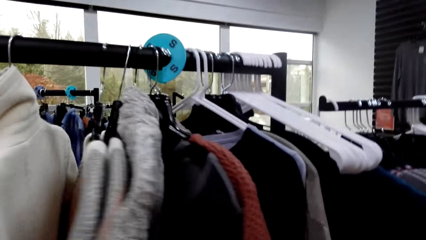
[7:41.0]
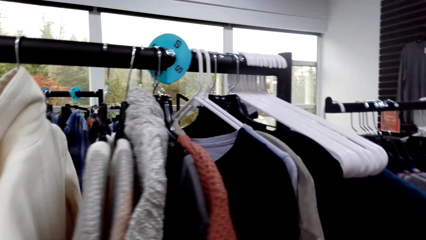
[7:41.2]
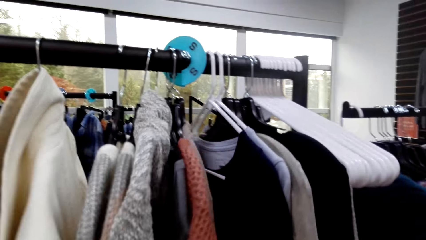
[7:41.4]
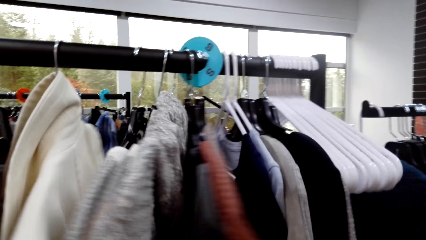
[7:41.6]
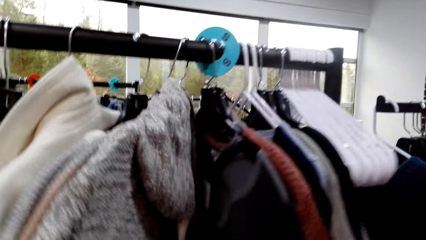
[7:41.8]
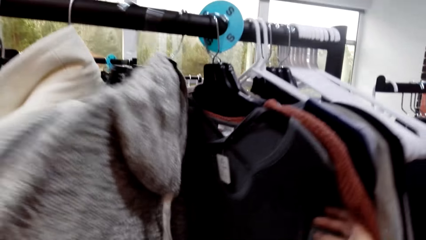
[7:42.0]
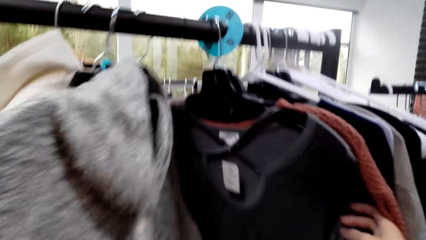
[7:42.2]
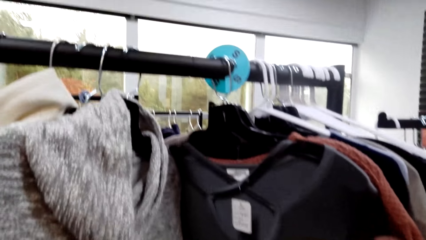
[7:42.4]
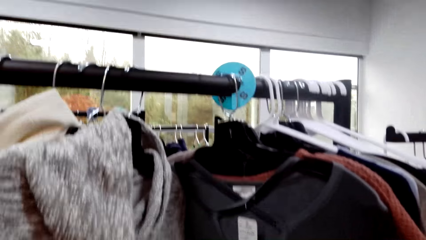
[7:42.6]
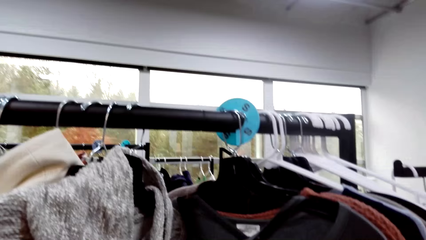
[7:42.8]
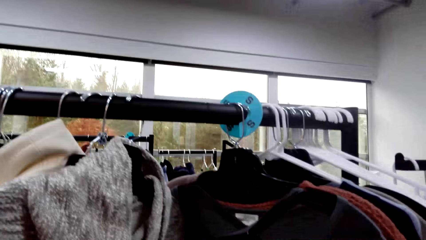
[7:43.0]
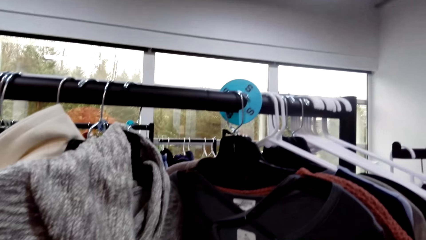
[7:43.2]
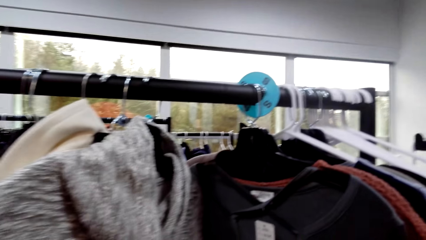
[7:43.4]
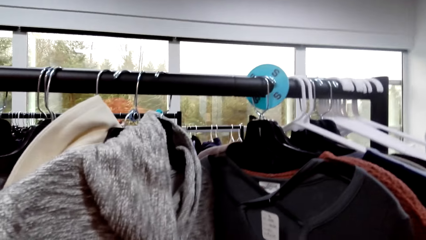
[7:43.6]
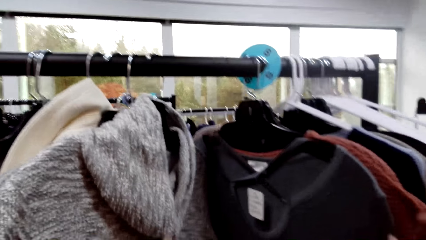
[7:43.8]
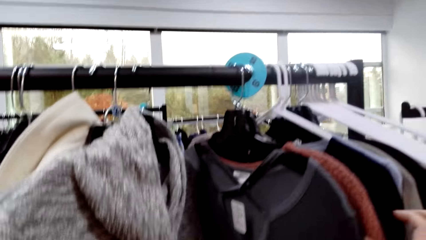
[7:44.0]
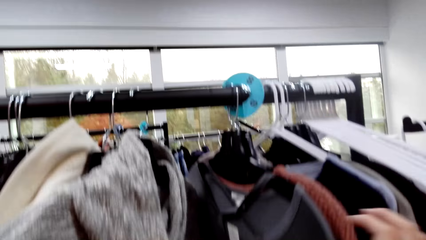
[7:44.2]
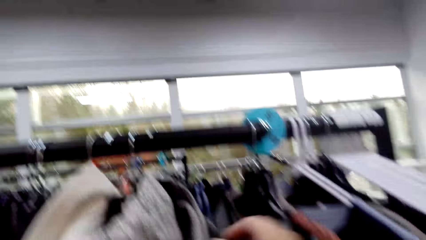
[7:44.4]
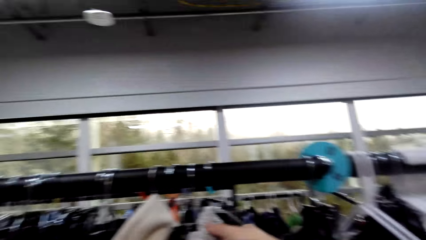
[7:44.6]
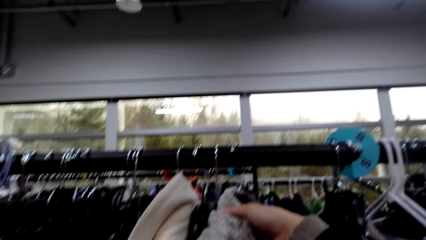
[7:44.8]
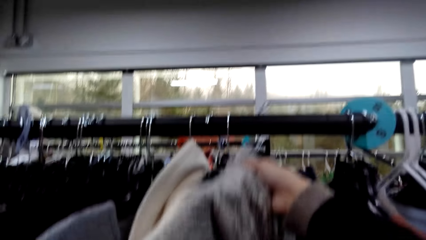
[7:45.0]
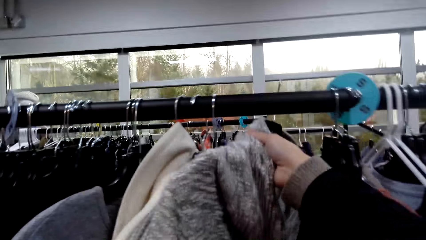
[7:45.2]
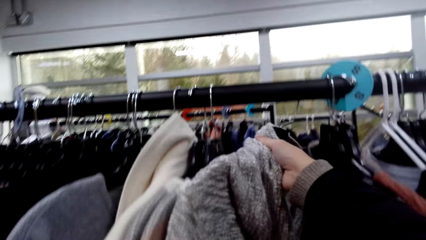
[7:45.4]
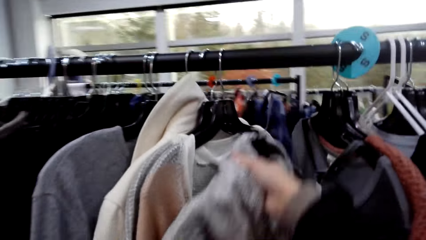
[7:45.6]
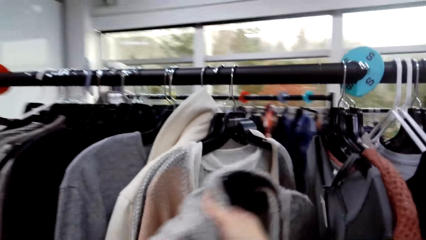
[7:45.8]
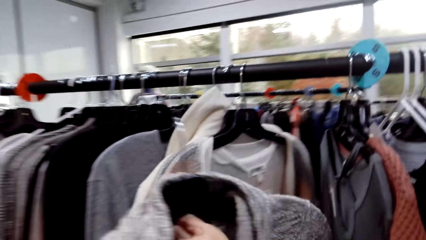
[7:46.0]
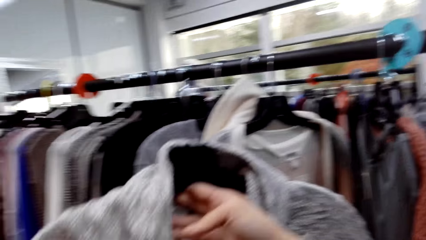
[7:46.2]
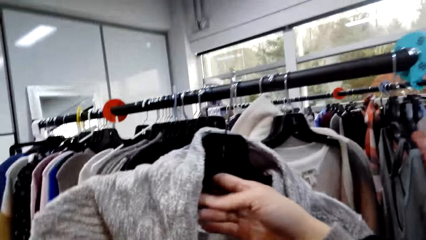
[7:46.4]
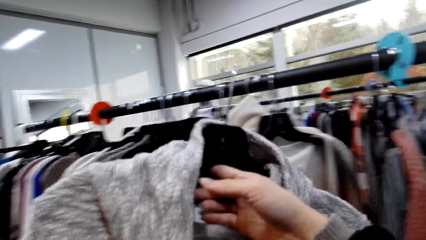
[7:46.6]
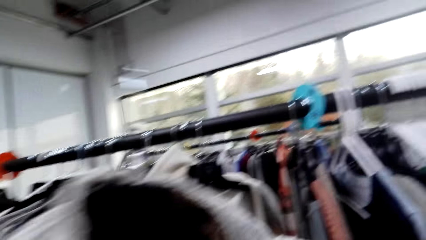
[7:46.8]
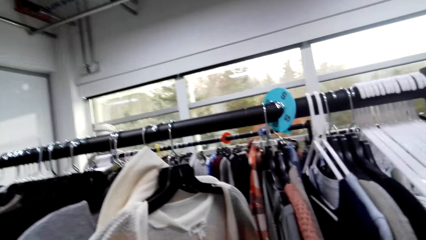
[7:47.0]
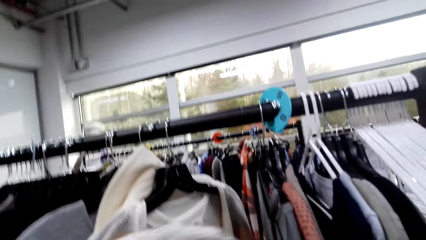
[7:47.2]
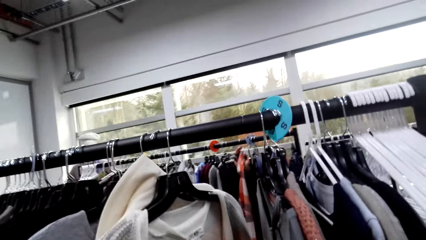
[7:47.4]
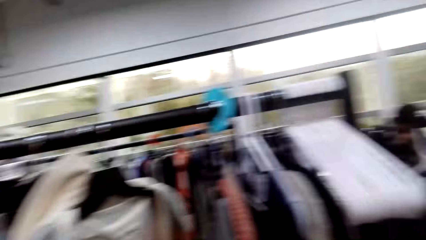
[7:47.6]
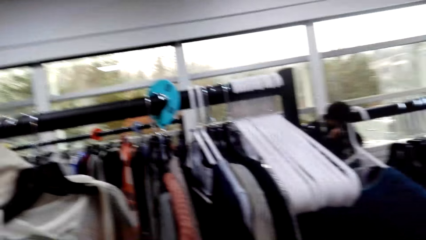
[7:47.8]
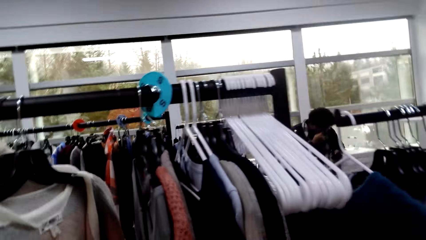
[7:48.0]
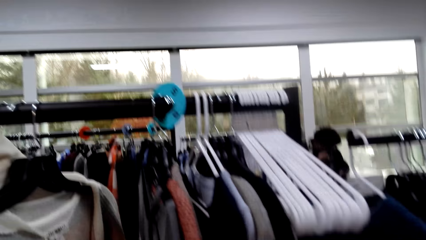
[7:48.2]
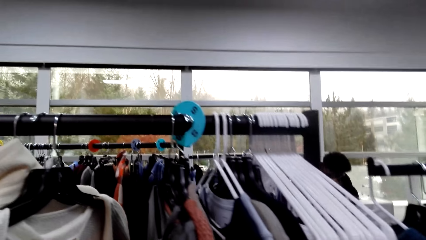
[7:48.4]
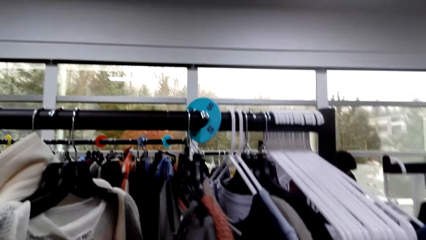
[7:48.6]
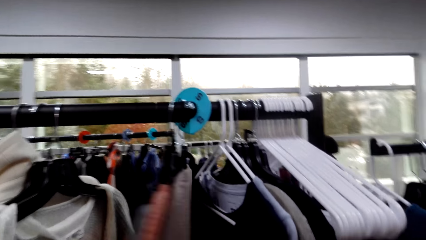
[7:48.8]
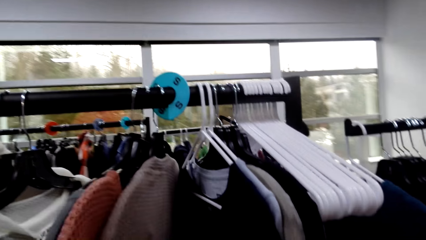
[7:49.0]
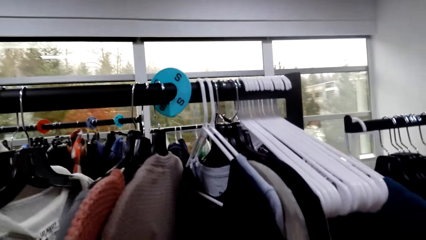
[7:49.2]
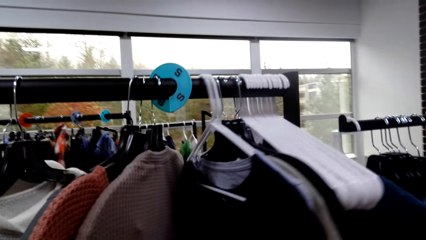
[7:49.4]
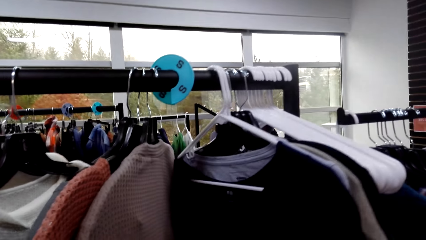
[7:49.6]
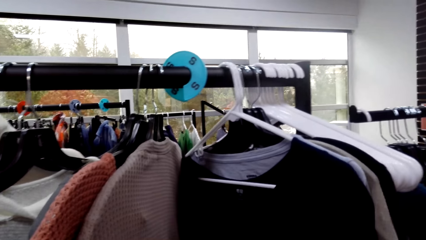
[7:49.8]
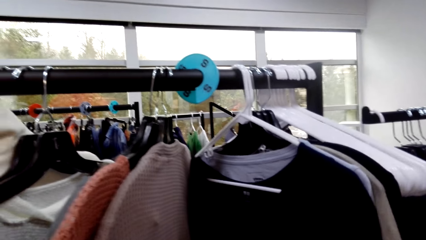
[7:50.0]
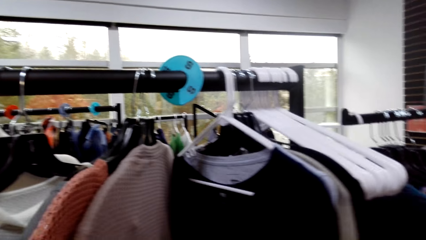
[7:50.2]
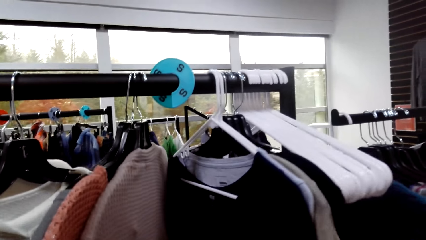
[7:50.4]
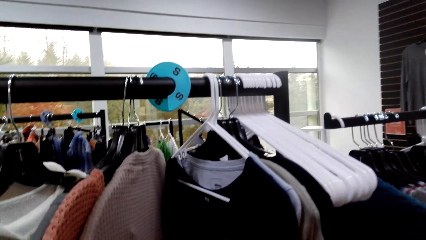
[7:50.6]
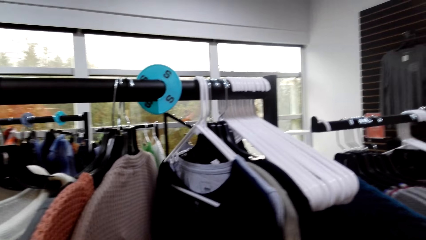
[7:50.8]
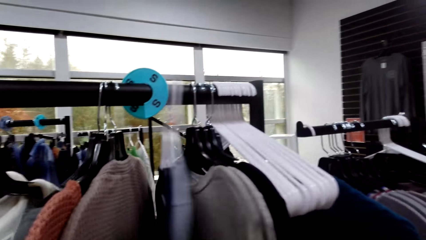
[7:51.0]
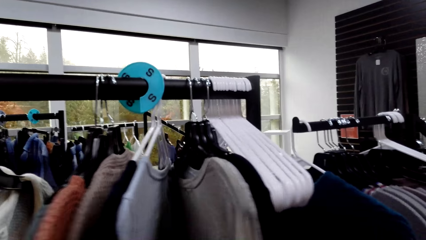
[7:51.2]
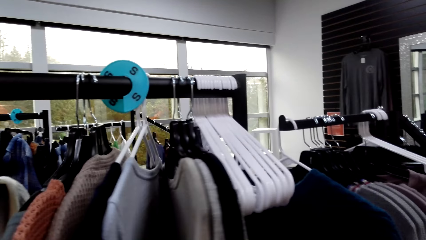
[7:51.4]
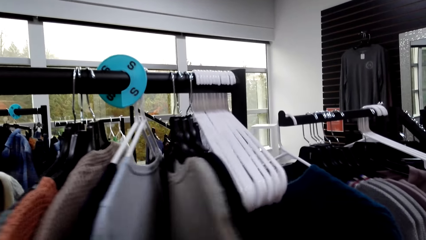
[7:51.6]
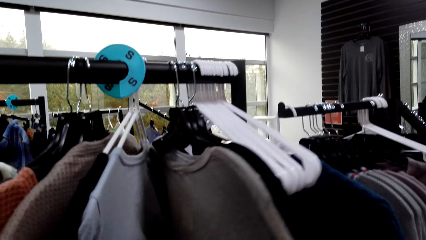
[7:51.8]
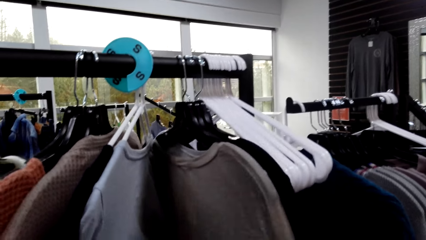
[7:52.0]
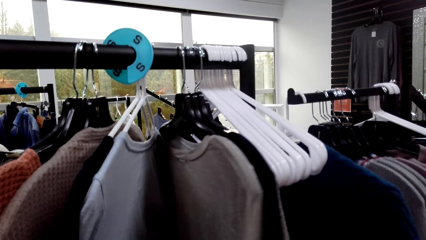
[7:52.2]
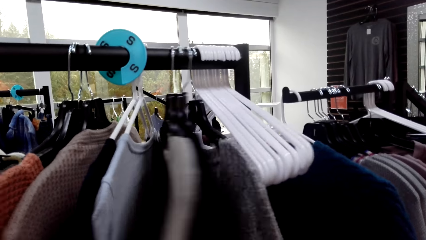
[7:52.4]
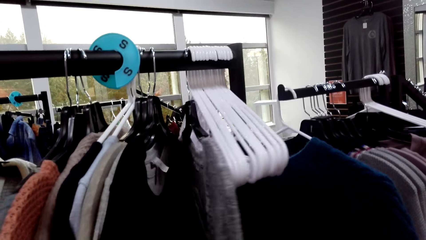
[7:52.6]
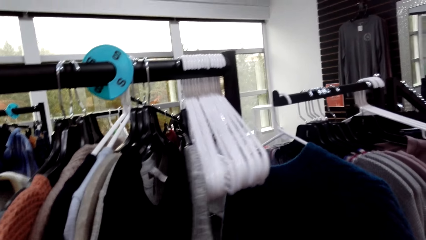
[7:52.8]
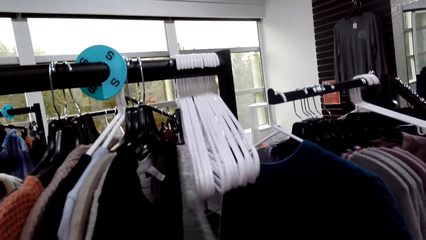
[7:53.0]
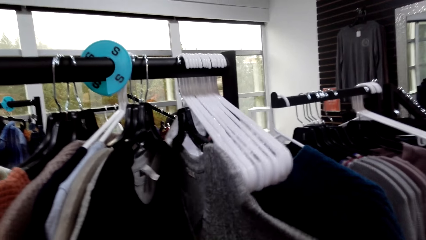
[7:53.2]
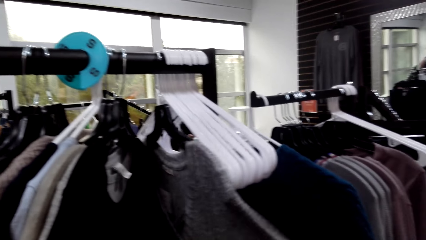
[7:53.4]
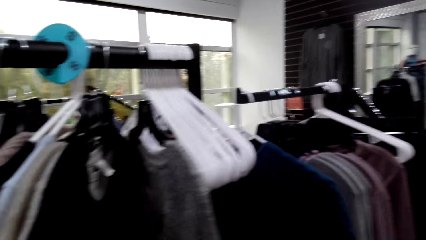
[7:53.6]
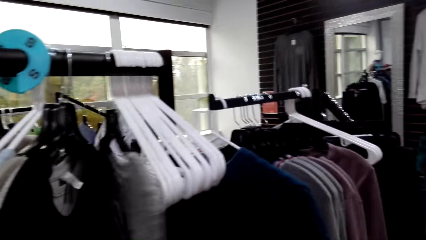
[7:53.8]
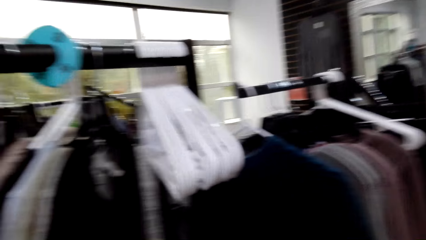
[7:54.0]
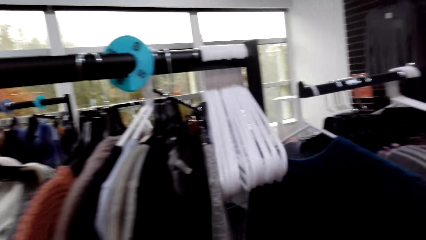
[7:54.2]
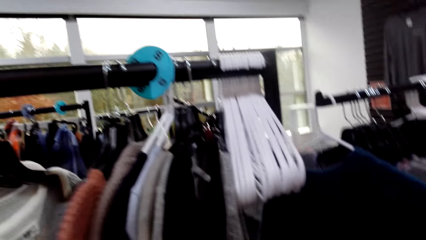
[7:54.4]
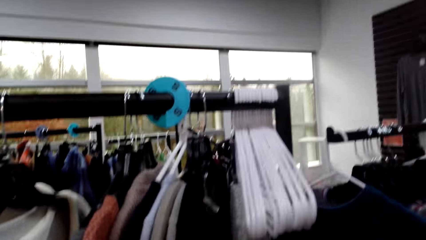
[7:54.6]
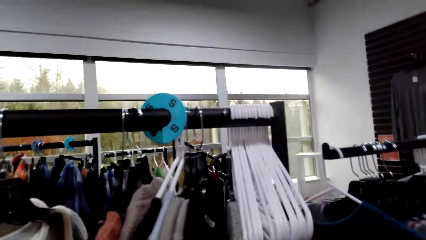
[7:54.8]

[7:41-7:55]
The camera wearer picks a cloth from the hanger. They select clothes in the hanger.

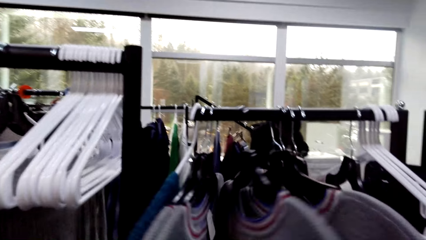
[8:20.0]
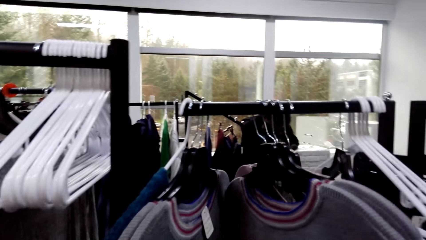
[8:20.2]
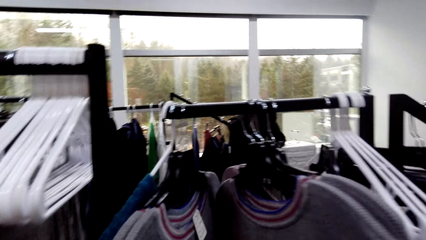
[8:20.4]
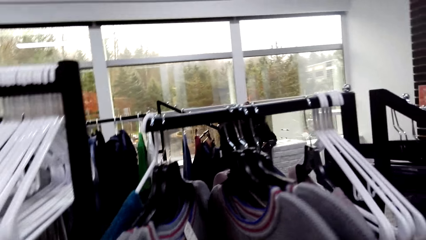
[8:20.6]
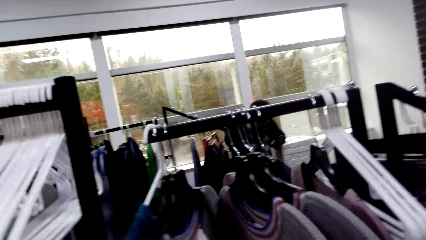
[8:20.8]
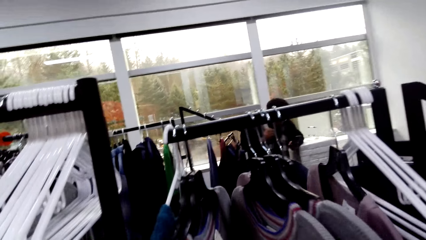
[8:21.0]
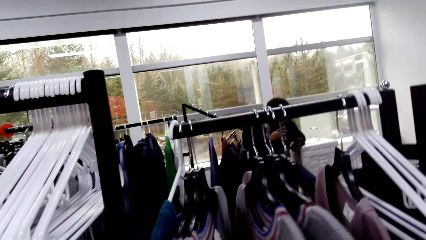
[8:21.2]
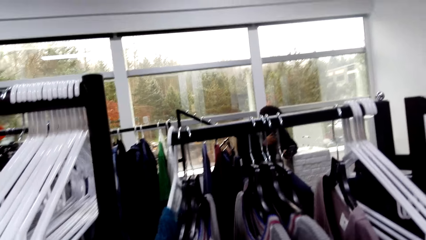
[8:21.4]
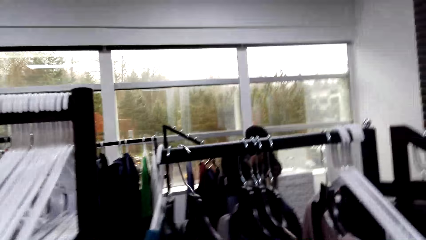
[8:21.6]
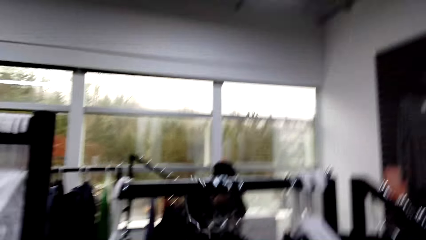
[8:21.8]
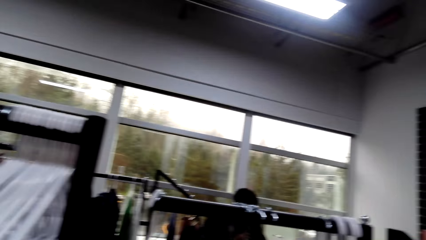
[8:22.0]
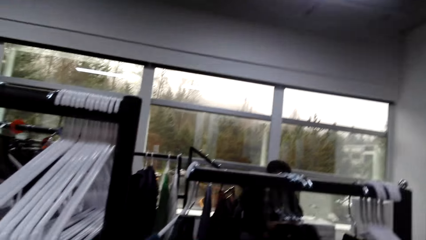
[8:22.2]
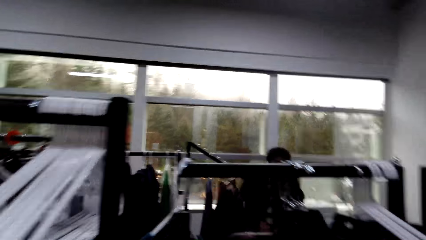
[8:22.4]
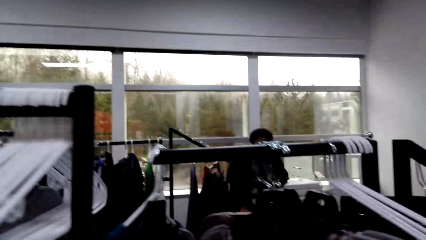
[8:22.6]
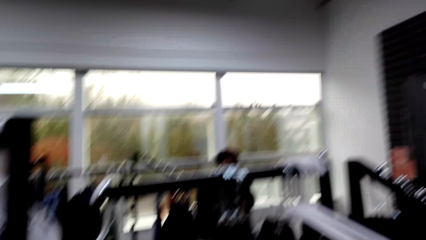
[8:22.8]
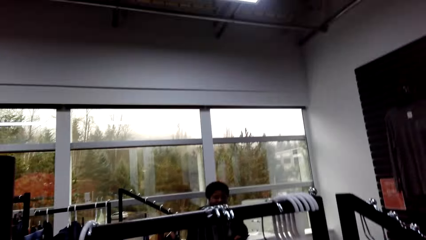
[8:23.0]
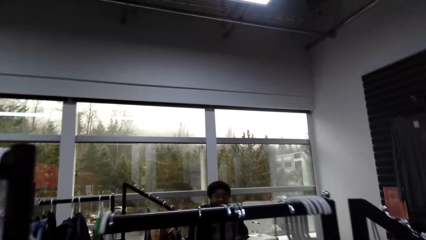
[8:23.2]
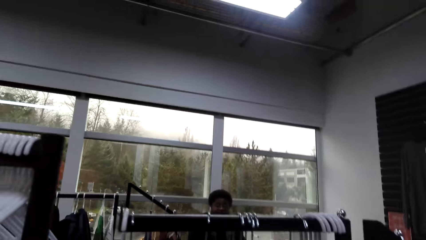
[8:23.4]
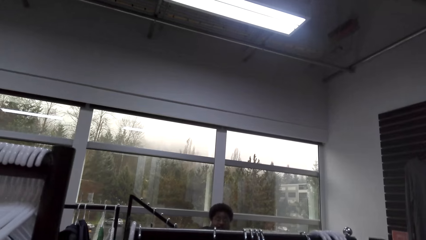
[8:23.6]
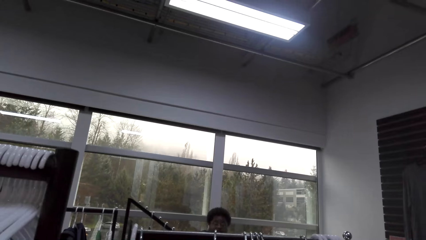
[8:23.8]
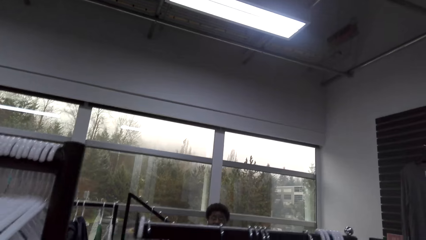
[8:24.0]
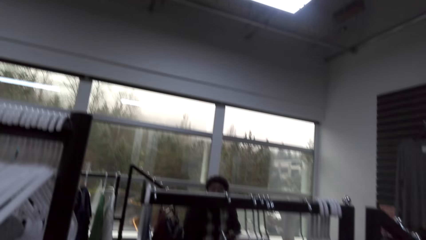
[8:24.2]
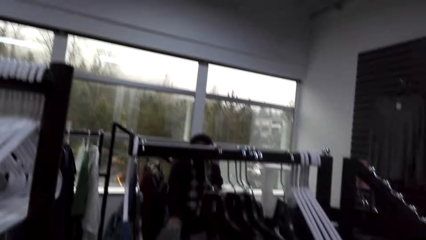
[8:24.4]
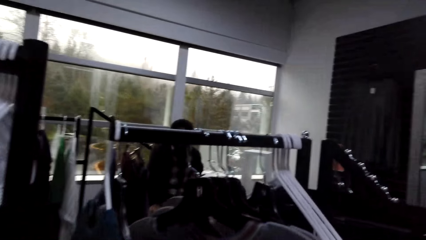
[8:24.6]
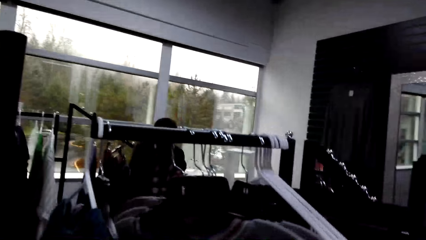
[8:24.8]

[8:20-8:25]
The camera wearer converses with a man.
